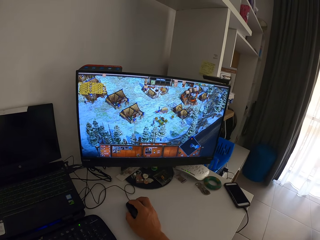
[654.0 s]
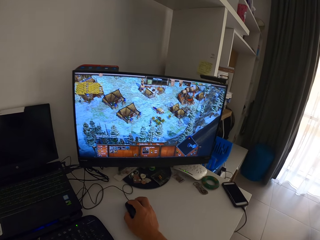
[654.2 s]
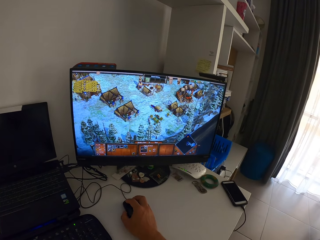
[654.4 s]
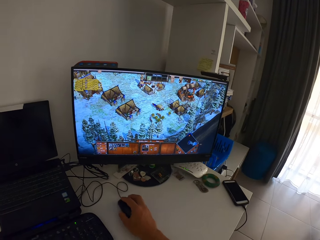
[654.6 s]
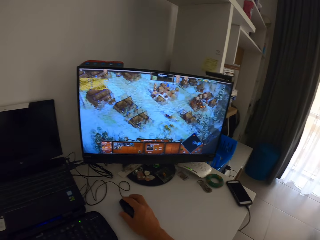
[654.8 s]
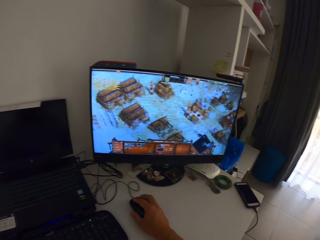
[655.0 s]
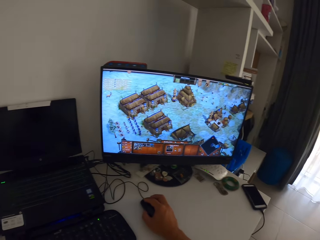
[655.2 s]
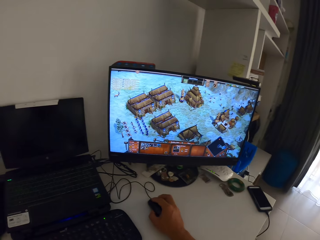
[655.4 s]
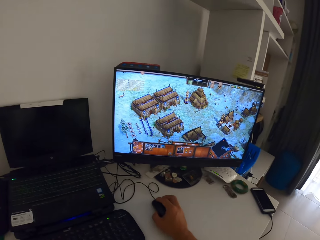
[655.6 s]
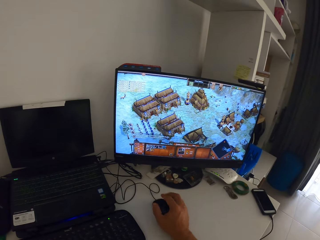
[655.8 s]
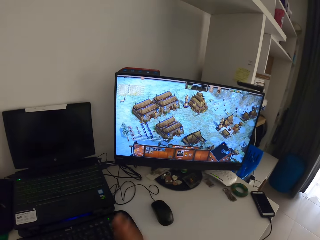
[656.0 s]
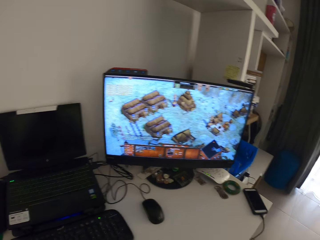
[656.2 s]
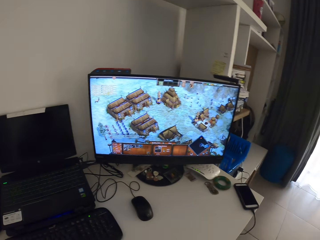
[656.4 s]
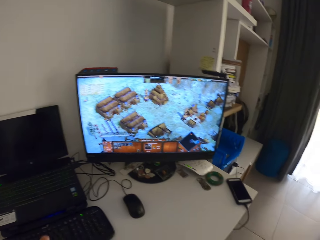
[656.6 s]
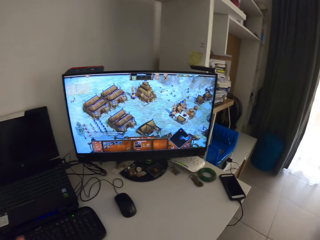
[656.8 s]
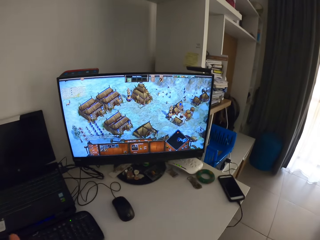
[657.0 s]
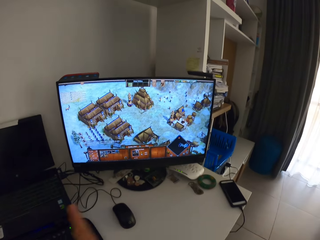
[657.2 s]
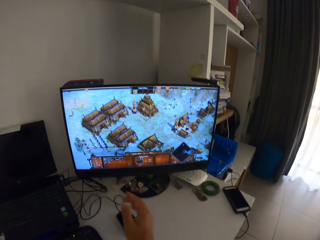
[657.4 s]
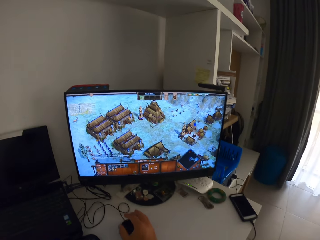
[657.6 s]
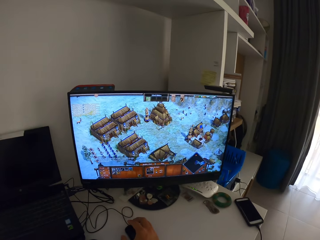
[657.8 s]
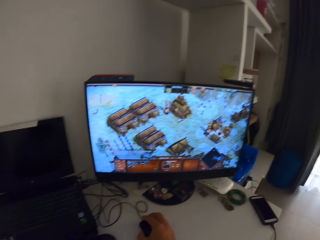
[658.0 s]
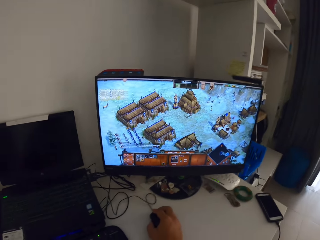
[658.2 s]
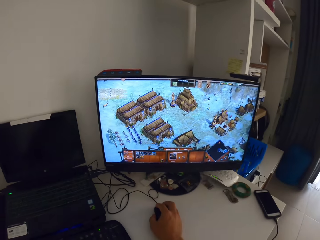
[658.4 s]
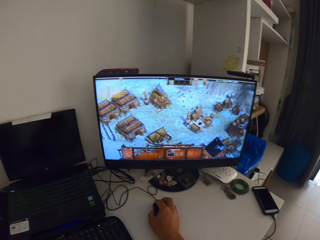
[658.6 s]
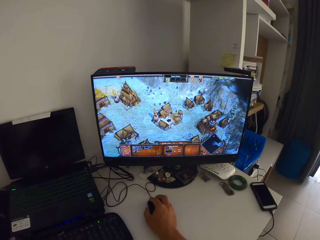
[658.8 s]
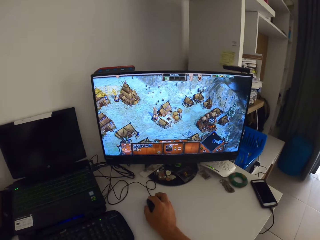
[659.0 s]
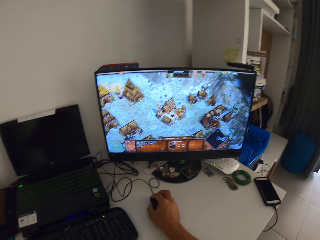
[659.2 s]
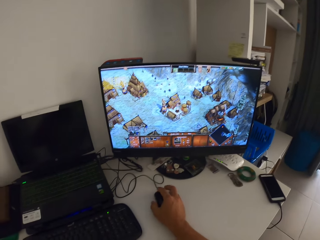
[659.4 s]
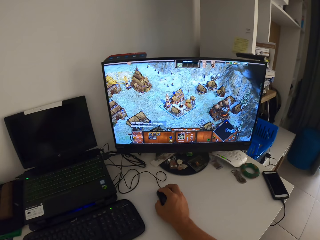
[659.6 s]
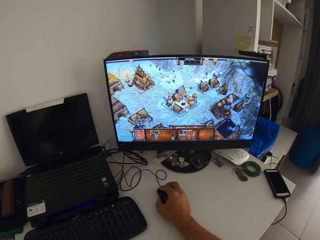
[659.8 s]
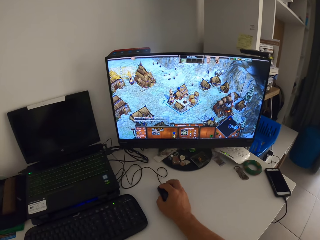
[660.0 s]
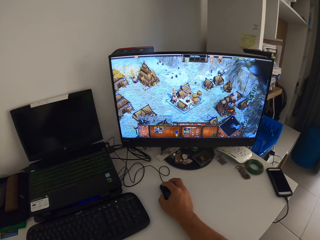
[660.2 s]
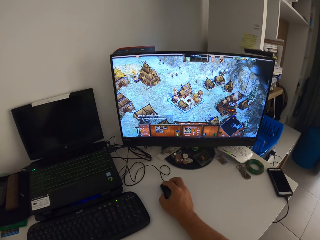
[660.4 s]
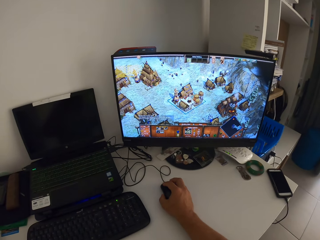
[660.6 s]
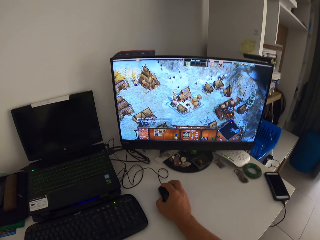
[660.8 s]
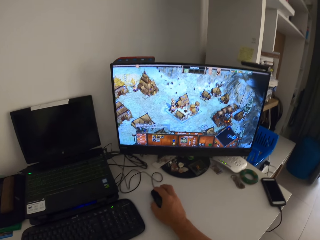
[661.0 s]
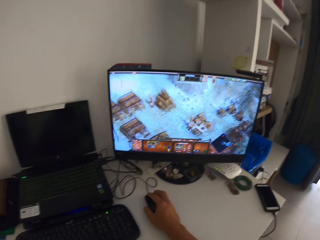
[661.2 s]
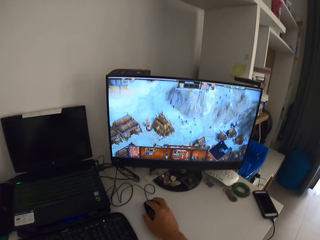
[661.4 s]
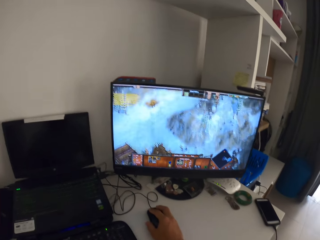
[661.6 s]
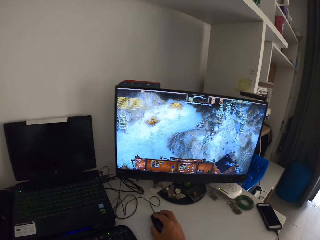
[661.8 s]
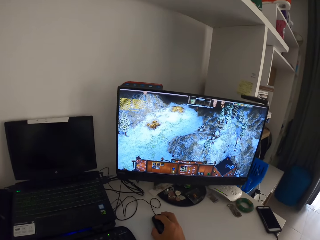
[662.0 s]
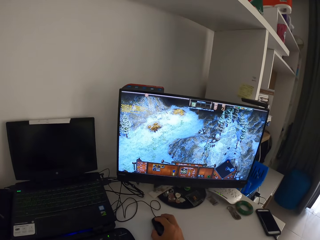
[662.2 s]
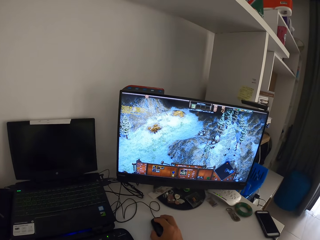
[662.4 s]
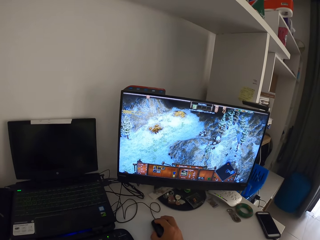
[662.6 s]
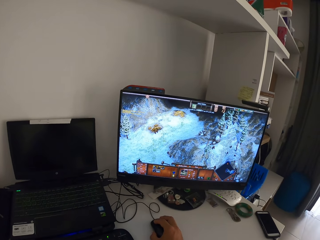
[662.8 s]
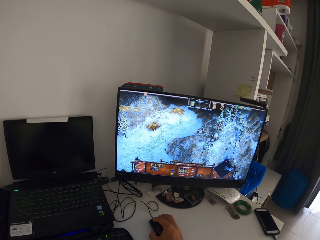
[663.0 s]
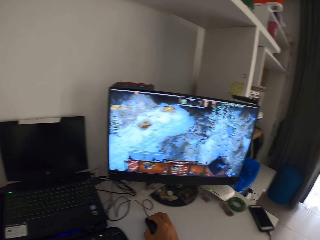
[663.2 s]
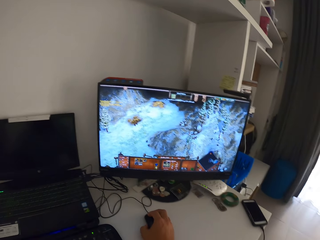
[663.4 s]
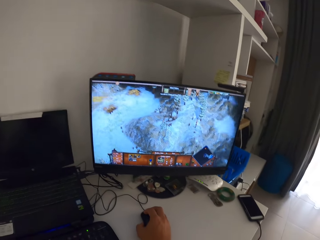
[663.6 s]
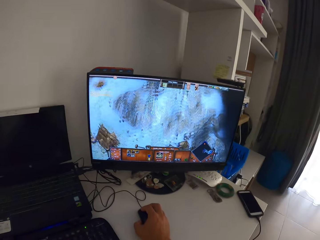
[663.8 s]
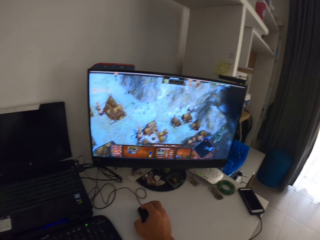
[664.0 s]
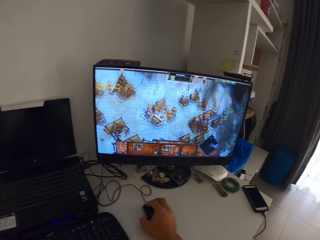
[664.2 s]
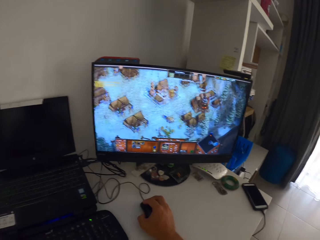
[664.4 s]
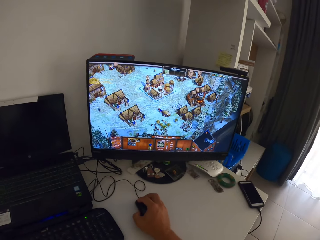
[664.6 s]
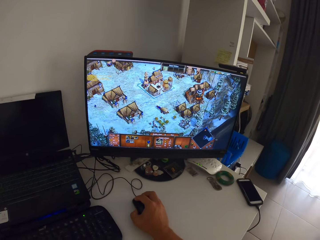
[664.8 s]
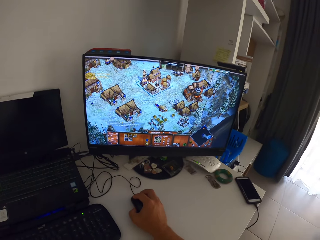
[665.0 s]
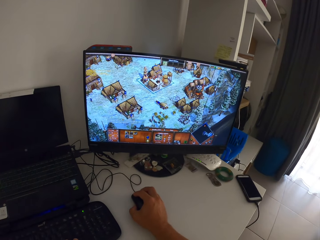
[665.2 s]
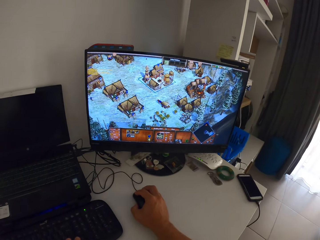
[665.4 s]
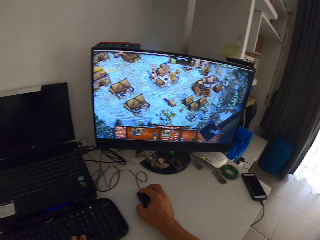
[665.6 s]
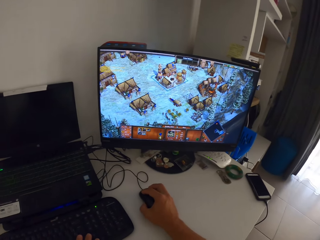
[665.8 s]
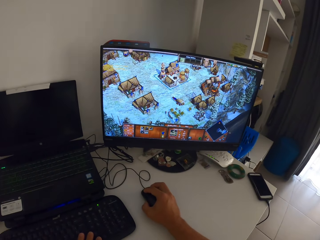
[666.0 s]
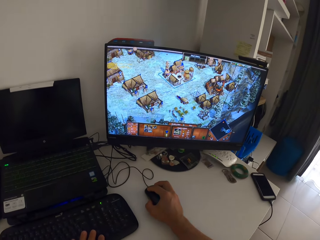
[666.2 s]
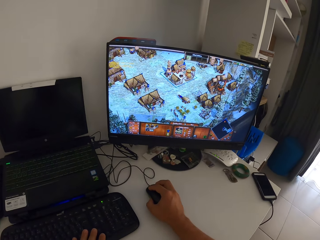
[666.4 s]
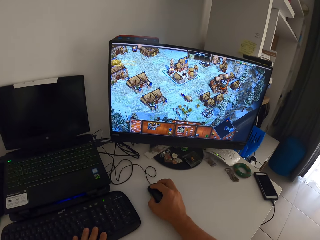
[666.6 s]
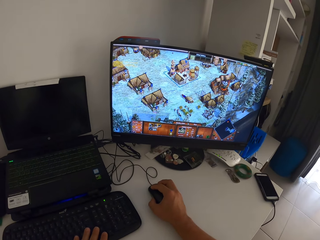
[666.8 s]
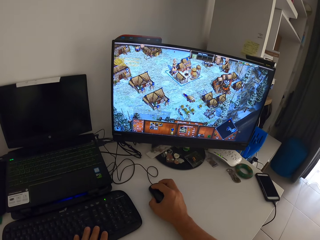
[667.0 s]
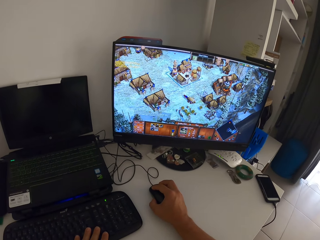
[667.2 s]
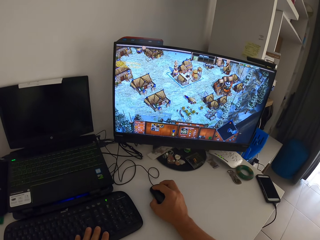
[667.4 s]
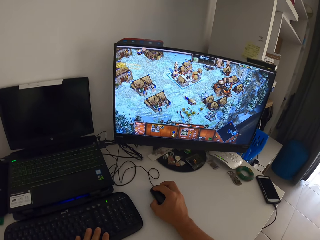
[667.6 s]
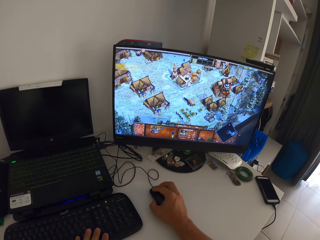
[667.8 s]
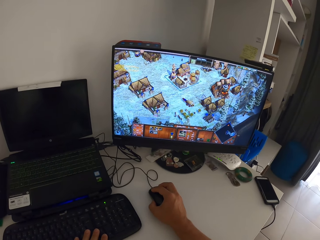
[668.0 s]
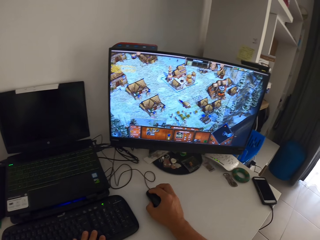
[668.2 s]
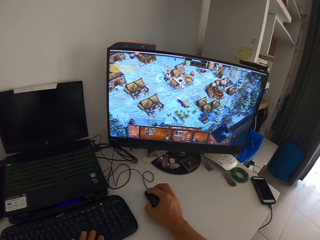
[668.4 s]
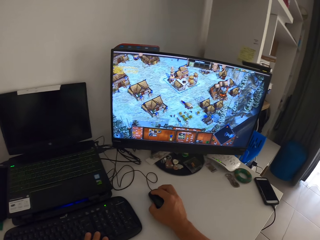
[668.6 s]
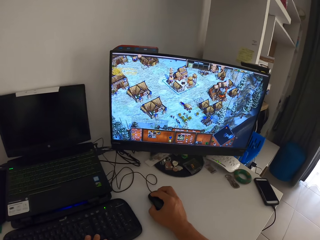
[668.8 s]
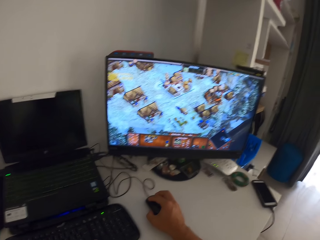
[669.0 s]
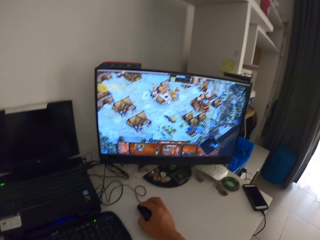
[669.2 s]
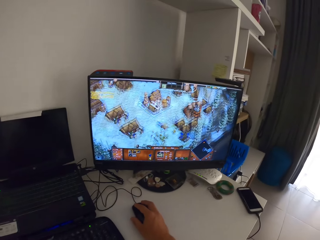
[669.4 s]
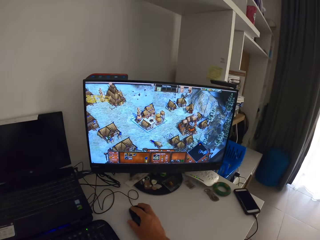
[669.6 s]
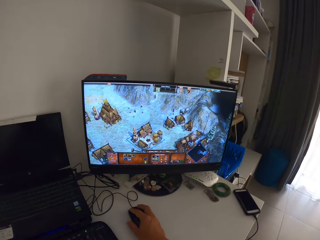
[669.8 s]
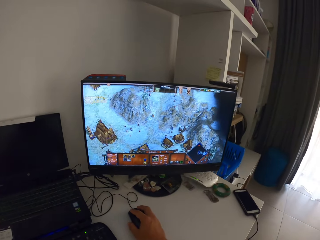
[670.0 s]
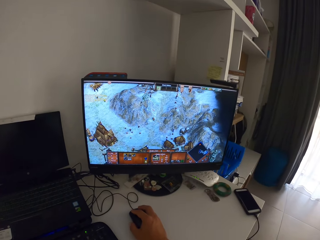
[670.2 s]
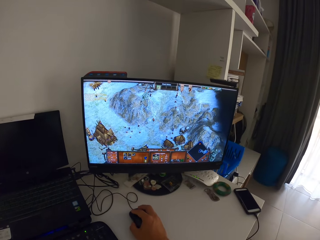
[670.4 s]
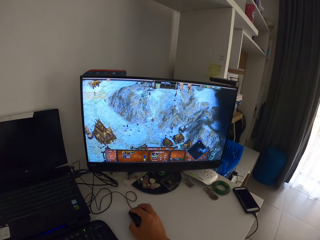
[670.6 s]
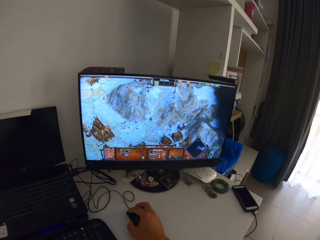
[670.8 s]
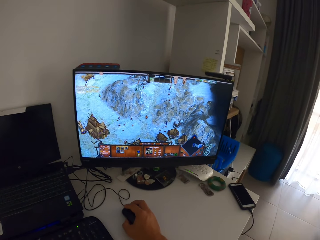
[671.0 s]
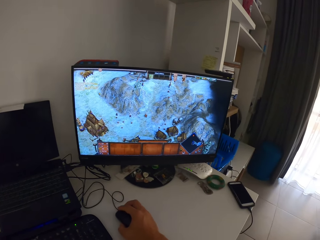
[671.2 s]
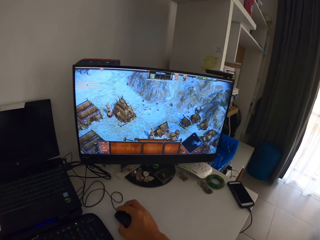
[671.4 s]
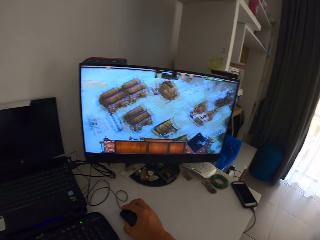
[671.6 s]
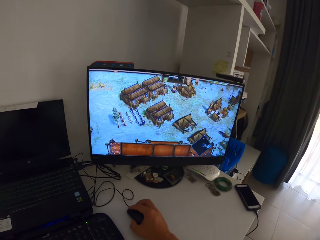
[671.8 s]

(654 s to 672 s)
The camera wearer scratches his body with the right hand. He rubs his left hand with his right hand. He clicks on the computer mouse with his right hand. He plays the computer game on the monitor with the computer mouse in his right hand and the keyboard. He presses the keys on the computer keyboard with his left hand.
